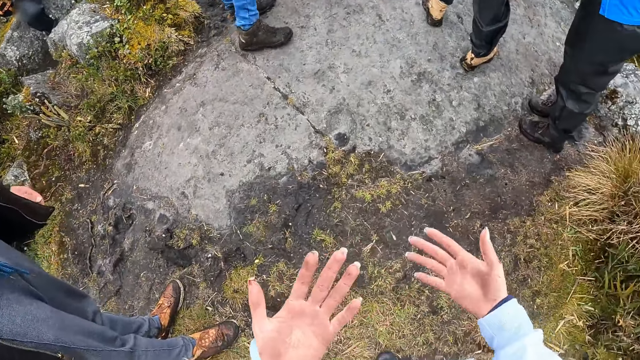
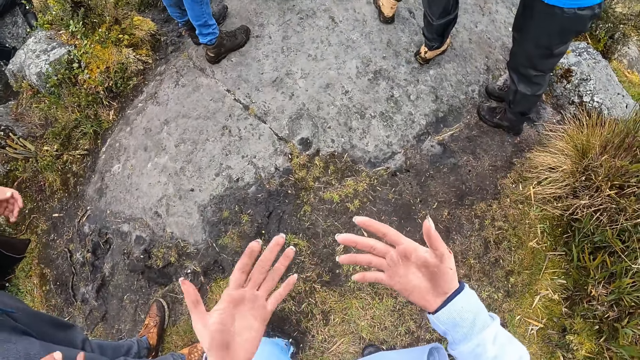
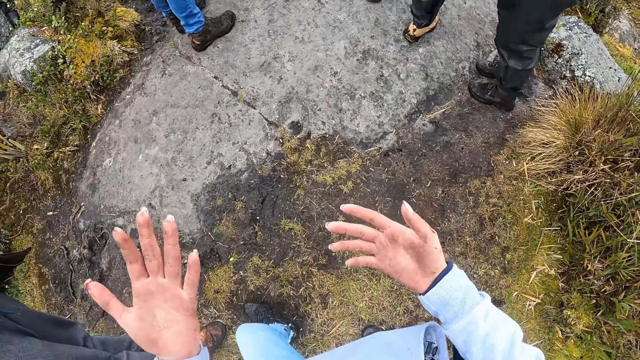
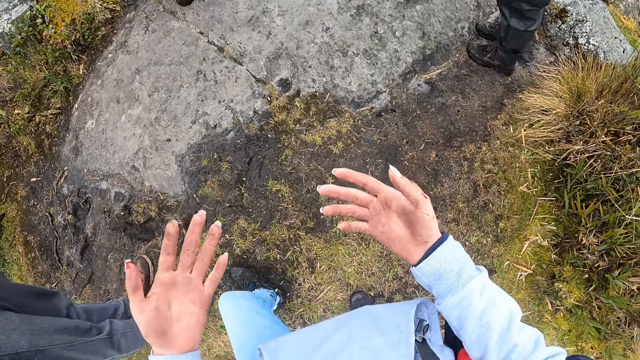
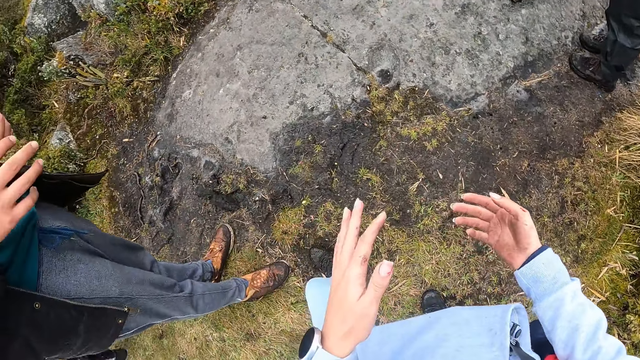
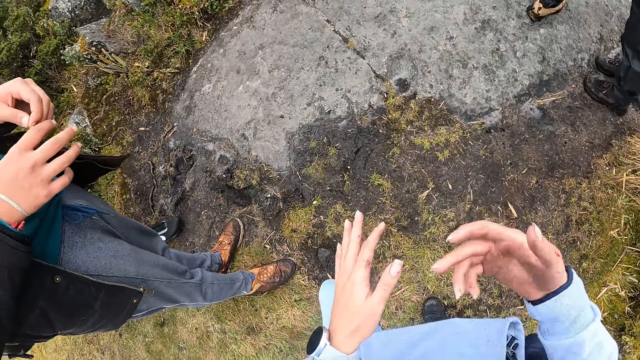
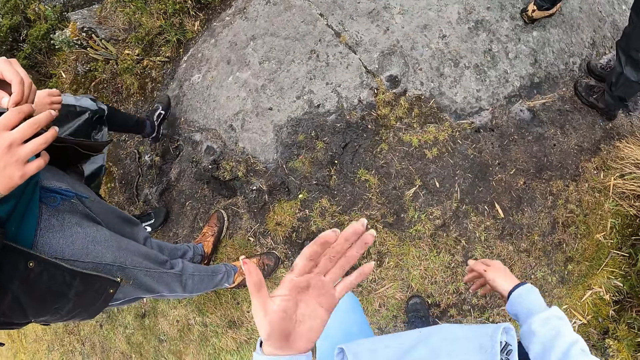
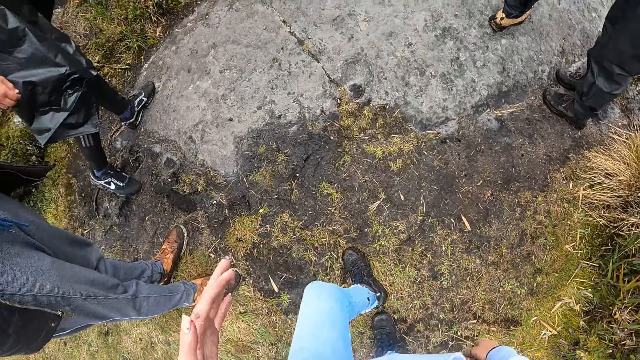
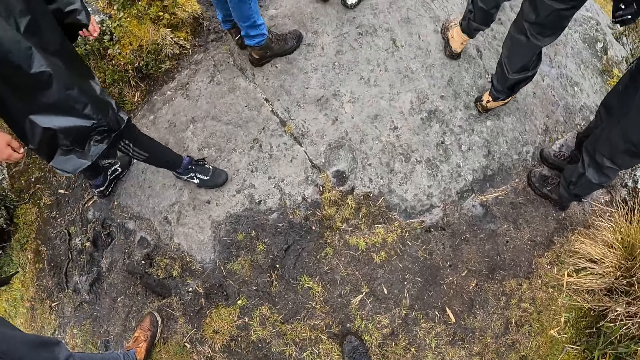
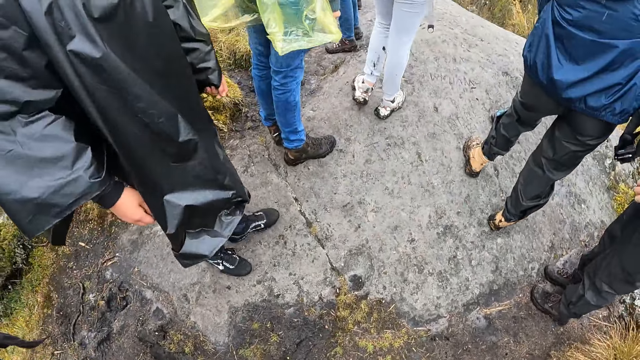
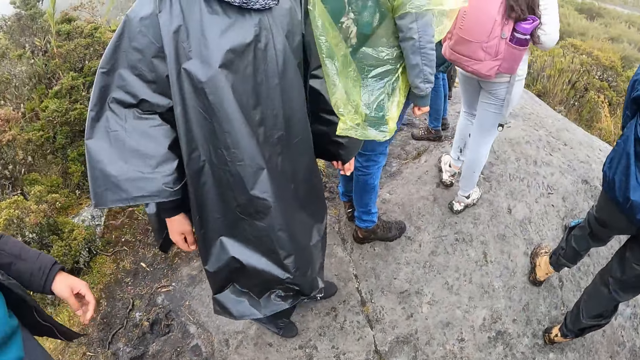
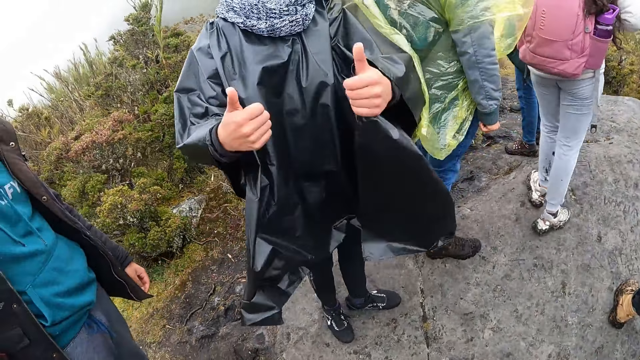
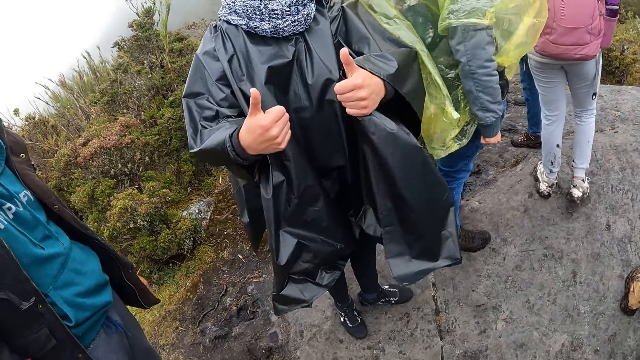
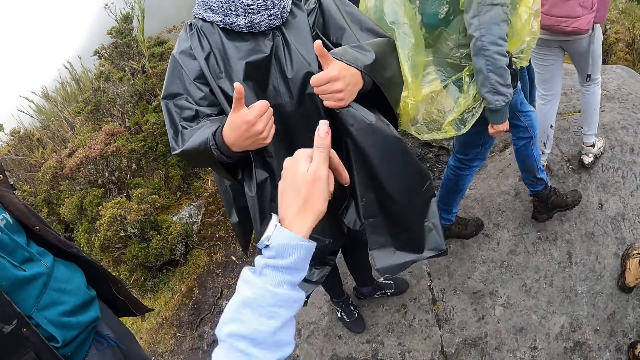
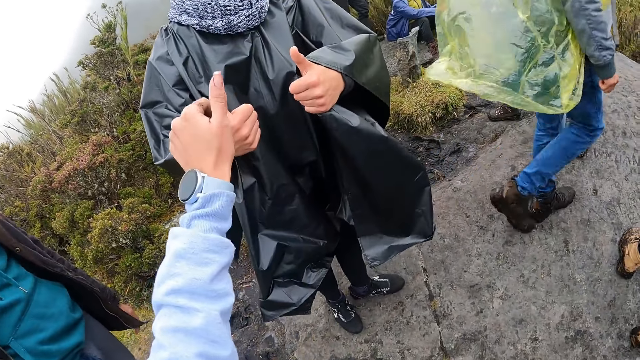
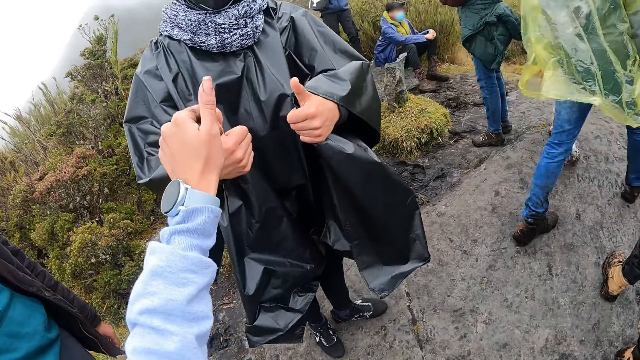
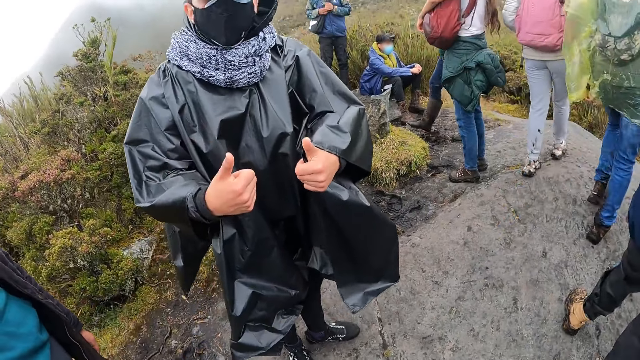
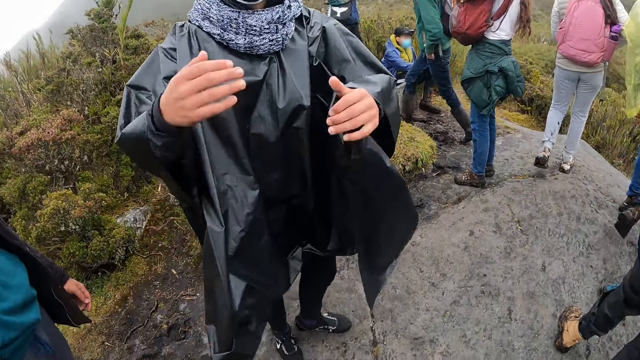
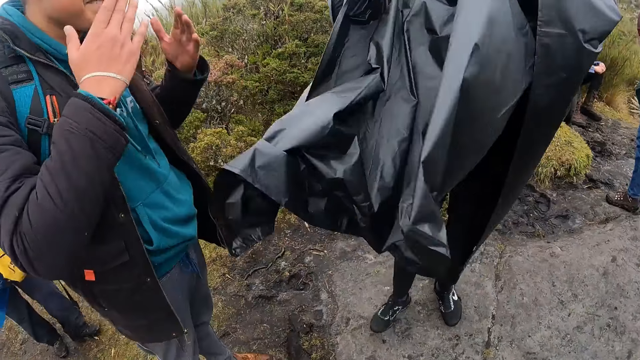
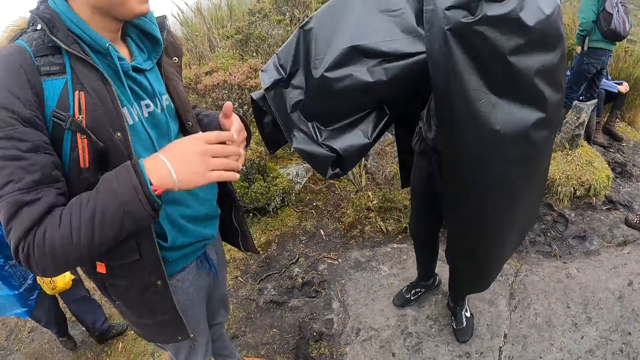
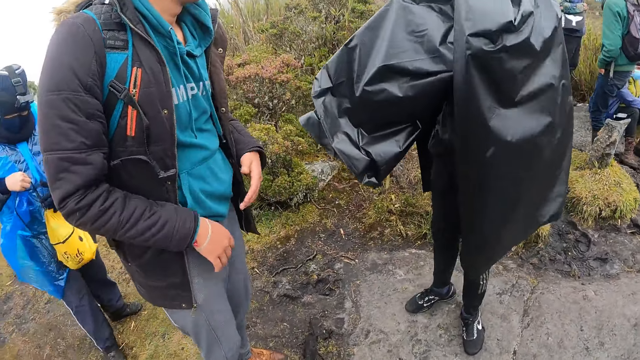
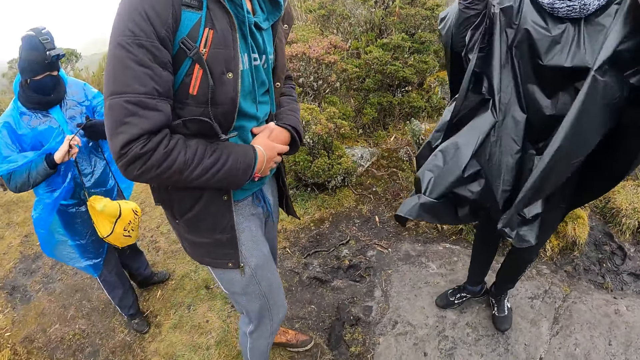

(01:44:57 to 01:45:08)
The camera wearer looks at the hands. They look at a person. They raise the thumb.

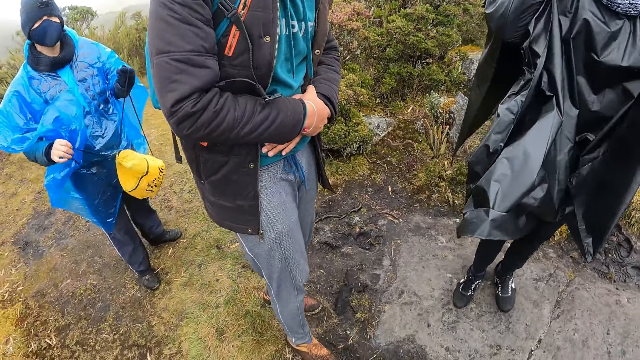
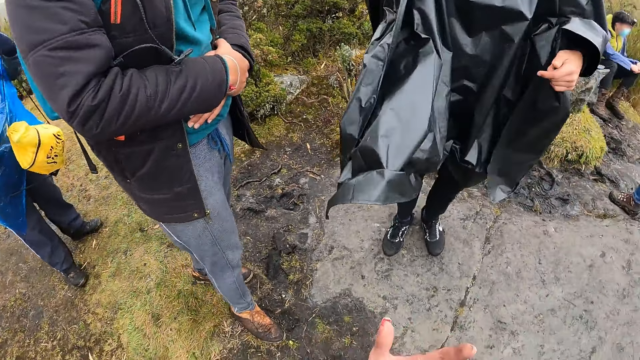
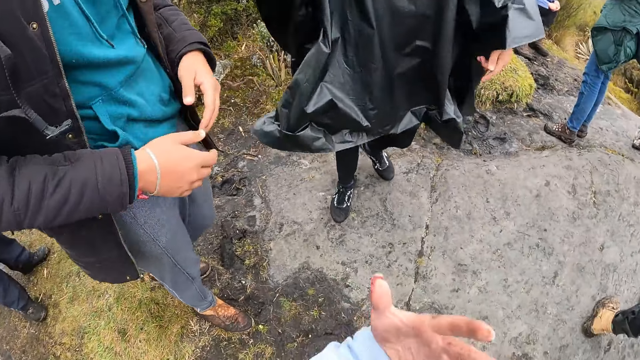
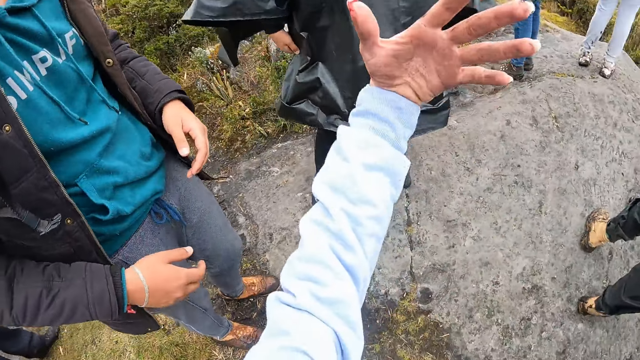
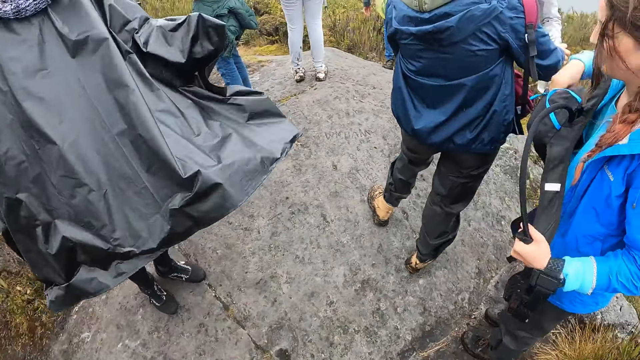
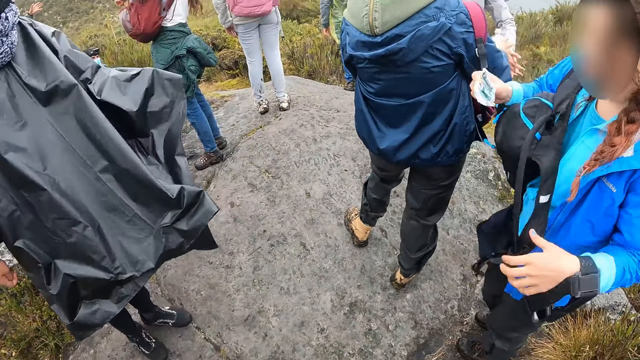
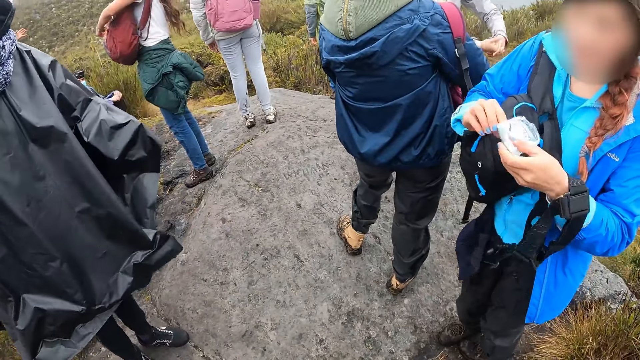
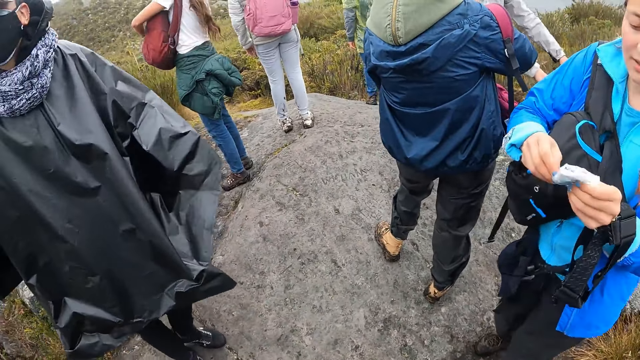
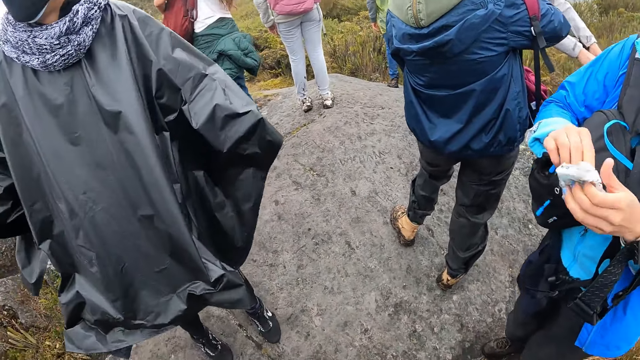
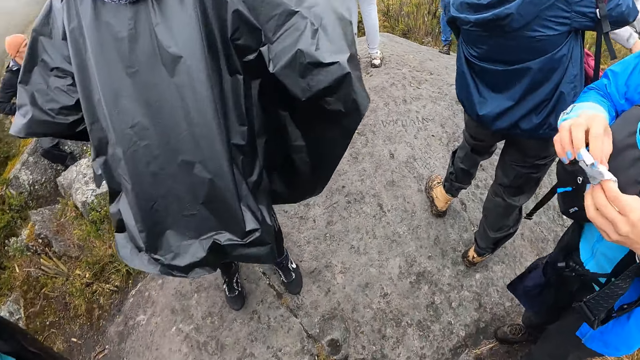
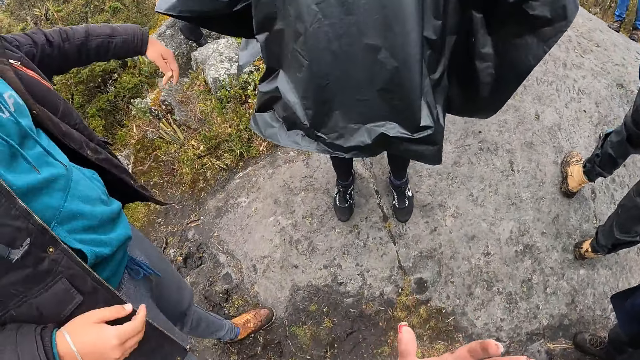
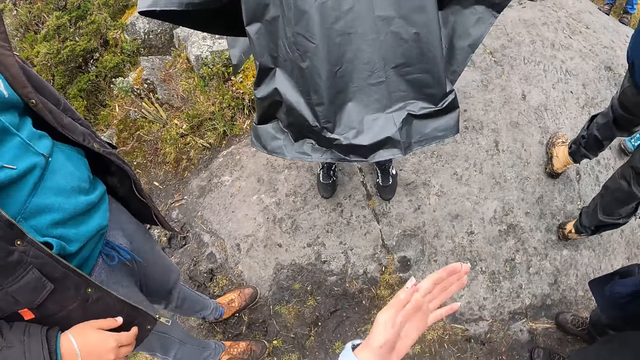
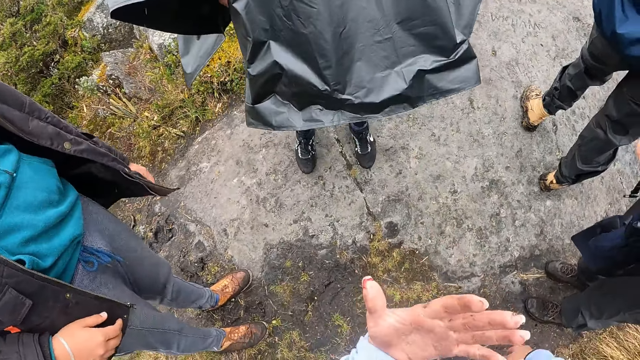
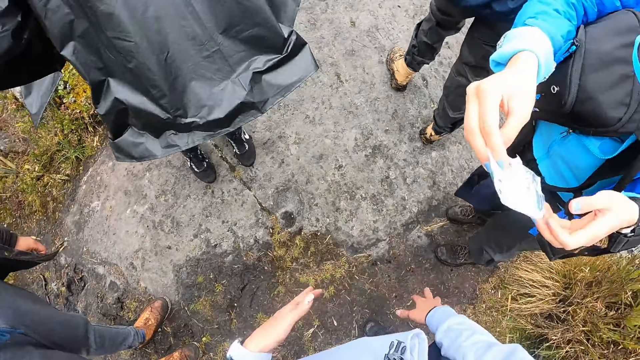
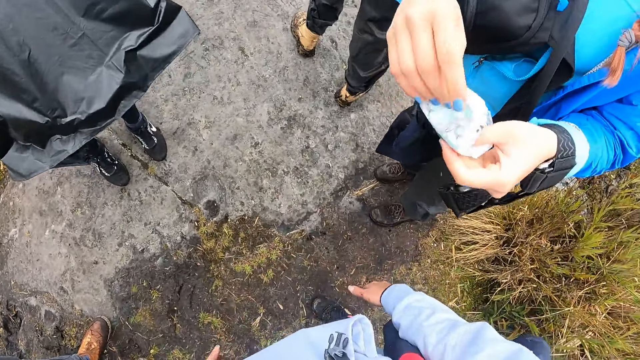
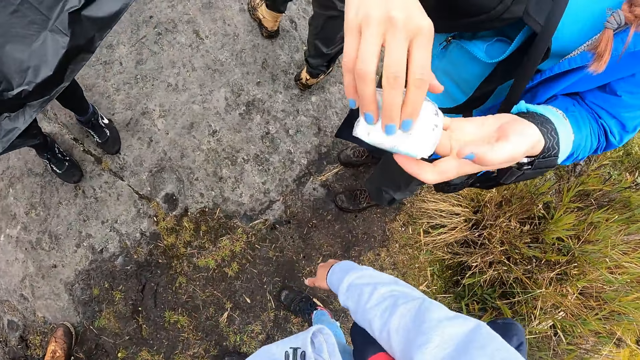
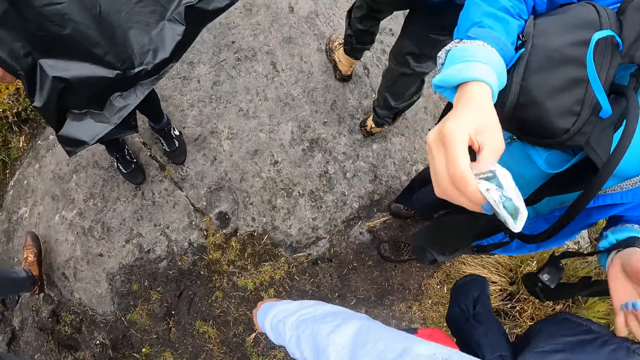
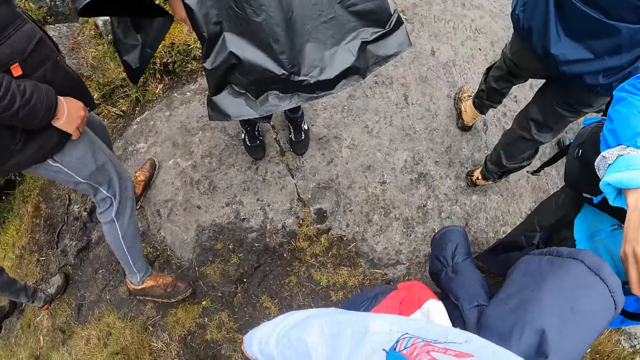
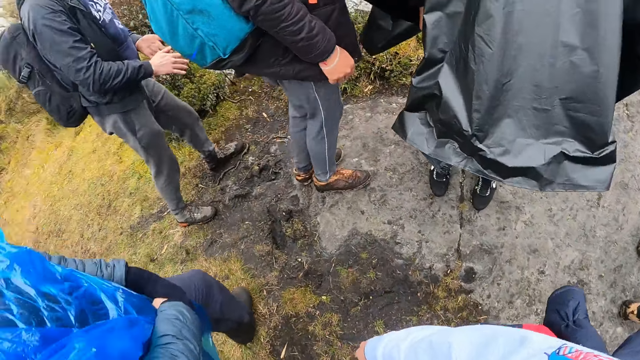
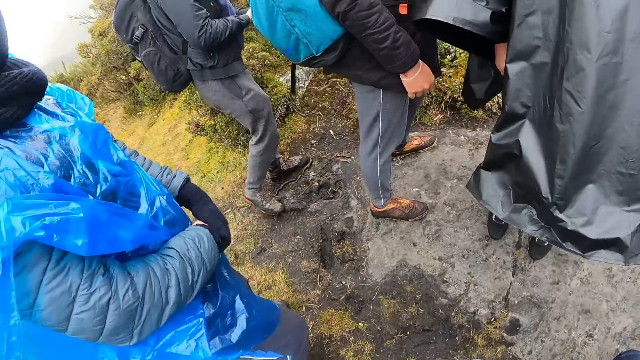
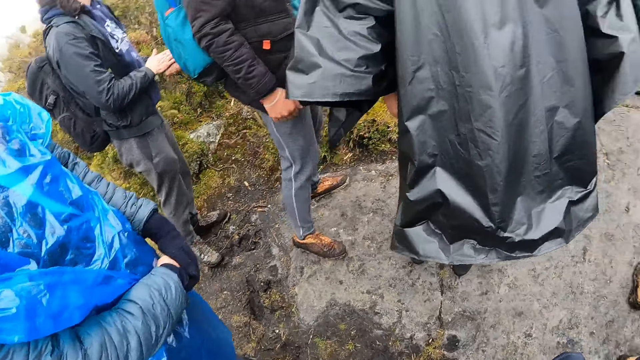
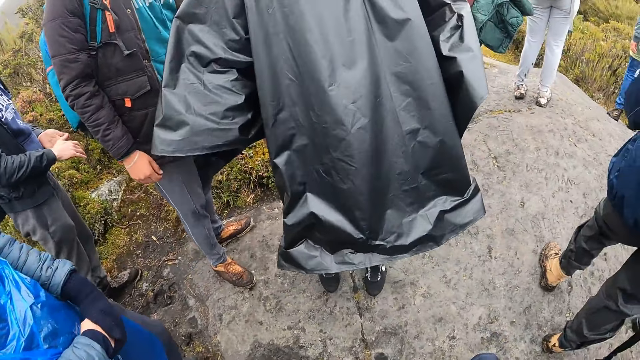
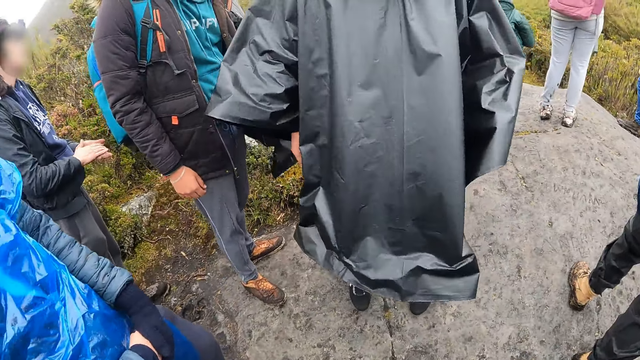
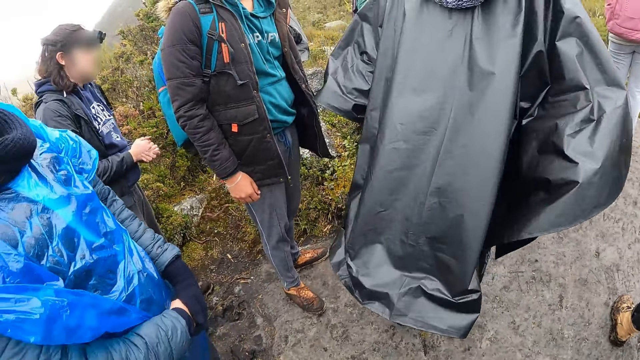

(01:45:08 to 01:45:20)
The camera wearer looks around. The woman brings out a nylon from her bag with her right hand. The camera wearer raises the hand. The woman opens the nylon with both hands. The camera wearer looks at the hand. The woman closes the nylon with her right hand.
